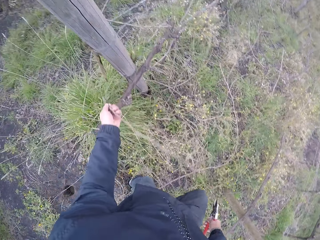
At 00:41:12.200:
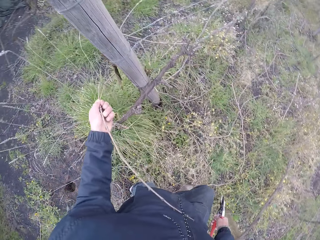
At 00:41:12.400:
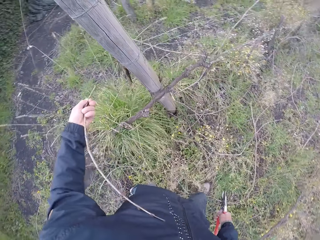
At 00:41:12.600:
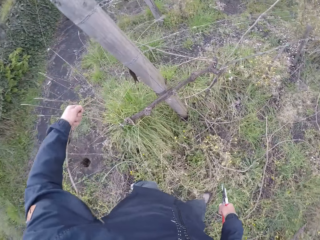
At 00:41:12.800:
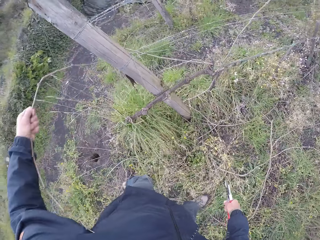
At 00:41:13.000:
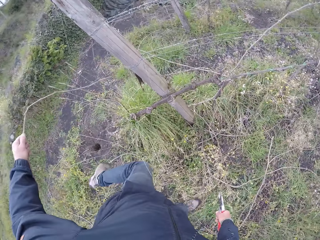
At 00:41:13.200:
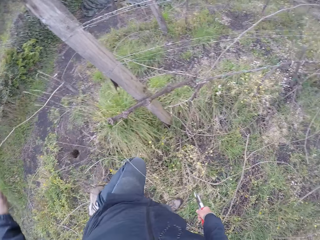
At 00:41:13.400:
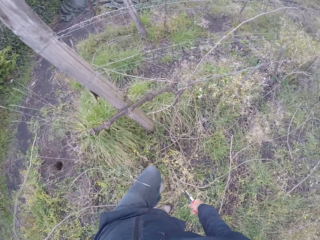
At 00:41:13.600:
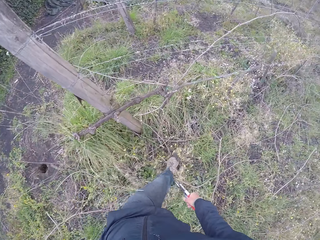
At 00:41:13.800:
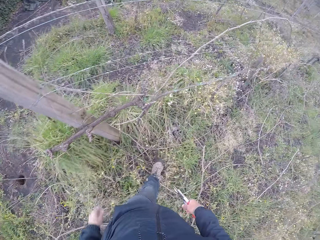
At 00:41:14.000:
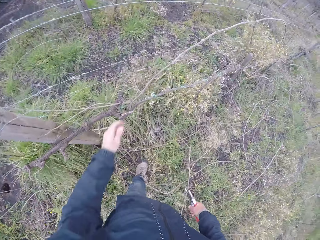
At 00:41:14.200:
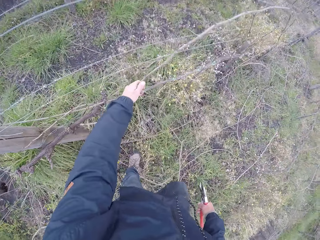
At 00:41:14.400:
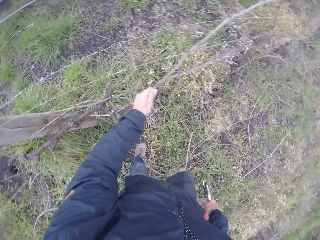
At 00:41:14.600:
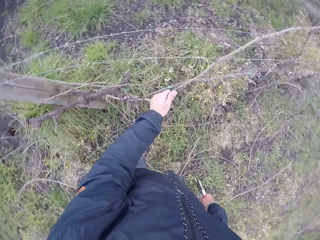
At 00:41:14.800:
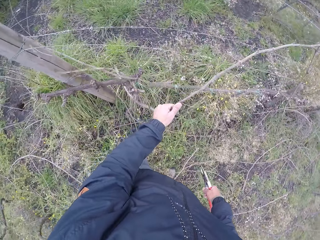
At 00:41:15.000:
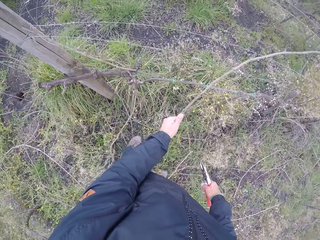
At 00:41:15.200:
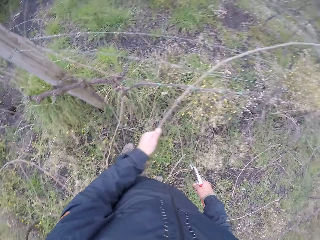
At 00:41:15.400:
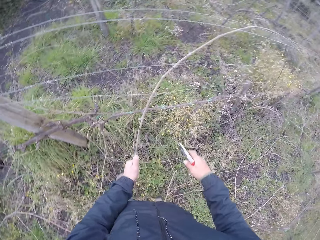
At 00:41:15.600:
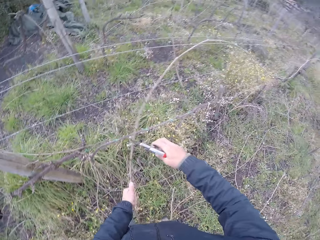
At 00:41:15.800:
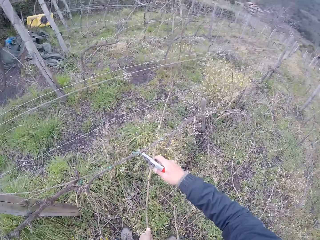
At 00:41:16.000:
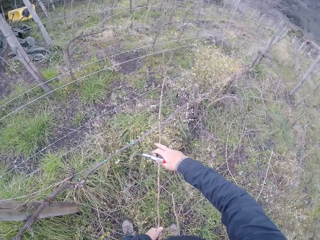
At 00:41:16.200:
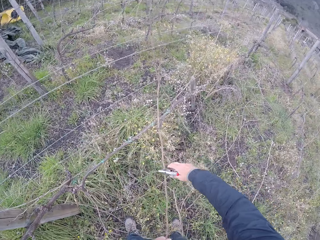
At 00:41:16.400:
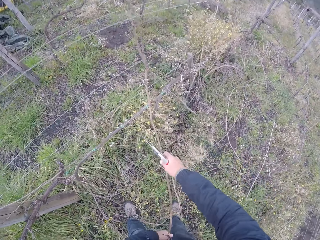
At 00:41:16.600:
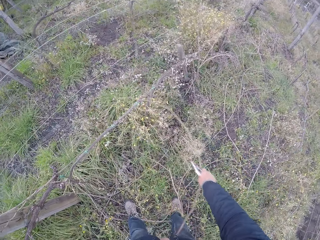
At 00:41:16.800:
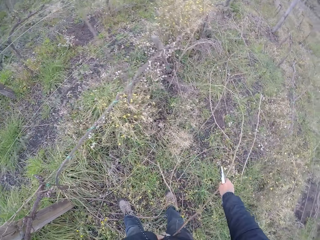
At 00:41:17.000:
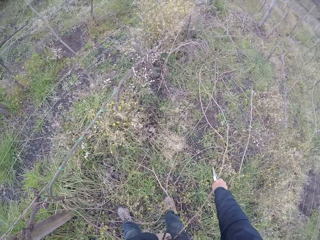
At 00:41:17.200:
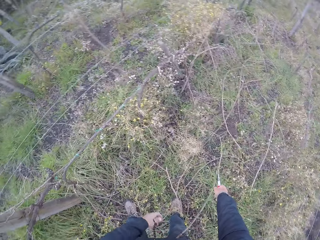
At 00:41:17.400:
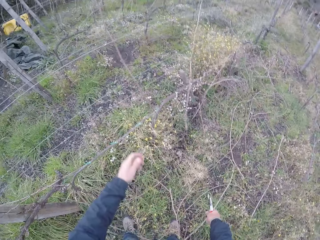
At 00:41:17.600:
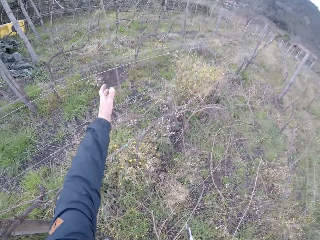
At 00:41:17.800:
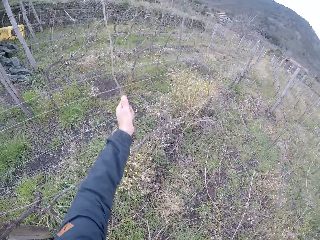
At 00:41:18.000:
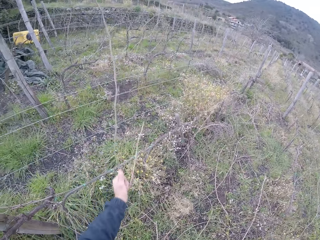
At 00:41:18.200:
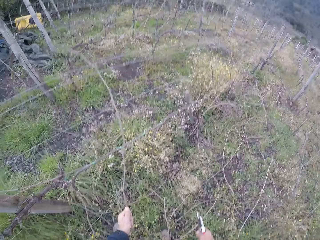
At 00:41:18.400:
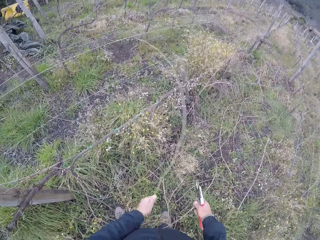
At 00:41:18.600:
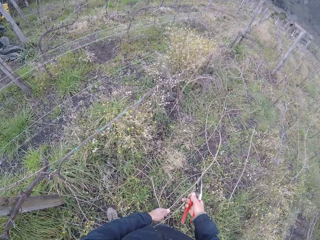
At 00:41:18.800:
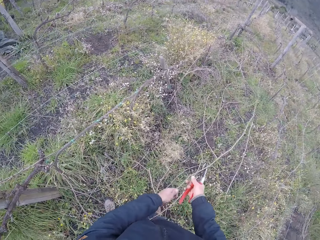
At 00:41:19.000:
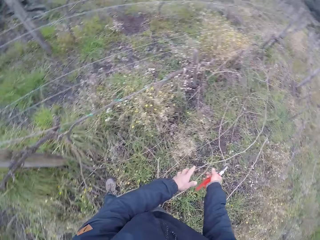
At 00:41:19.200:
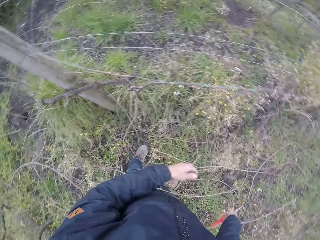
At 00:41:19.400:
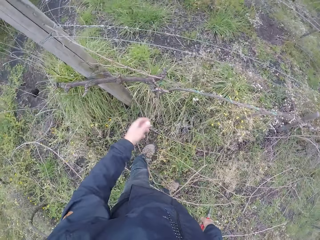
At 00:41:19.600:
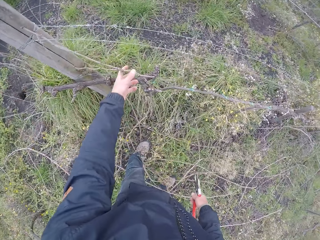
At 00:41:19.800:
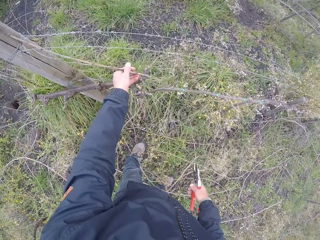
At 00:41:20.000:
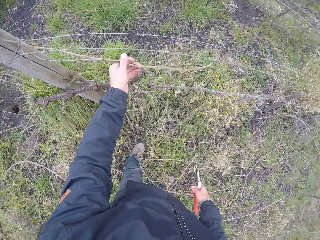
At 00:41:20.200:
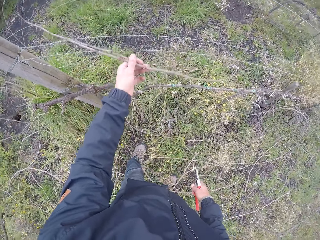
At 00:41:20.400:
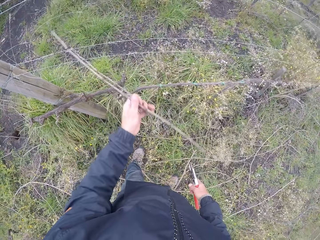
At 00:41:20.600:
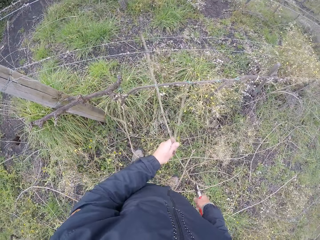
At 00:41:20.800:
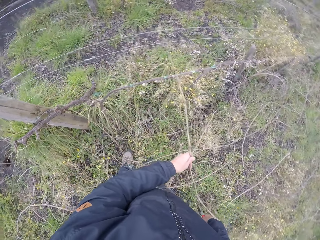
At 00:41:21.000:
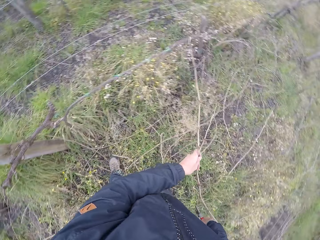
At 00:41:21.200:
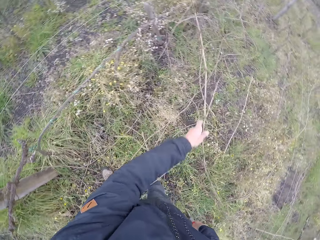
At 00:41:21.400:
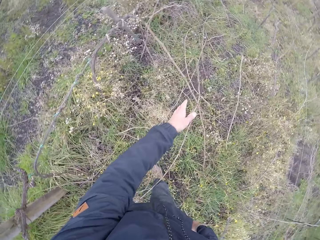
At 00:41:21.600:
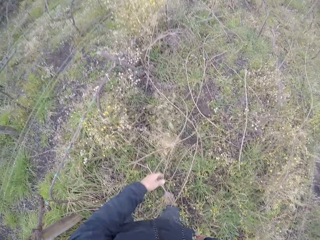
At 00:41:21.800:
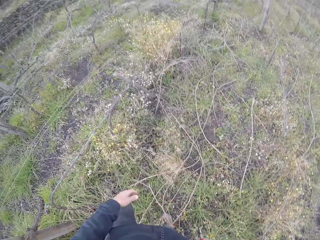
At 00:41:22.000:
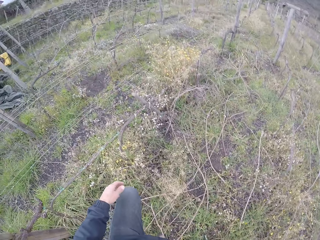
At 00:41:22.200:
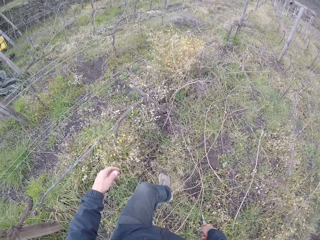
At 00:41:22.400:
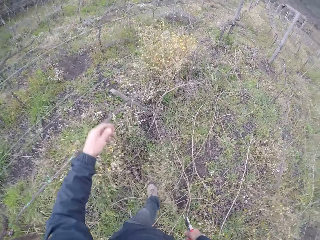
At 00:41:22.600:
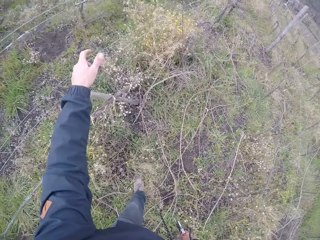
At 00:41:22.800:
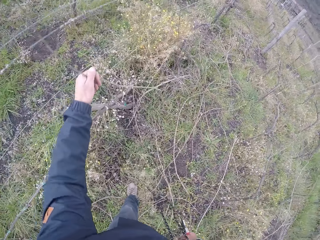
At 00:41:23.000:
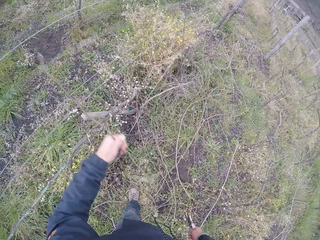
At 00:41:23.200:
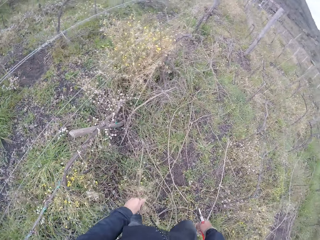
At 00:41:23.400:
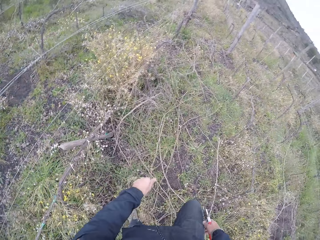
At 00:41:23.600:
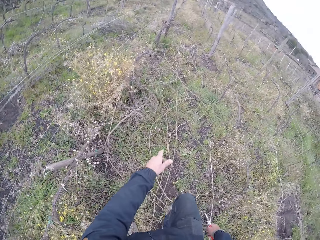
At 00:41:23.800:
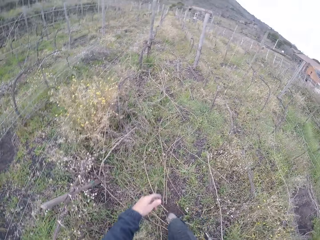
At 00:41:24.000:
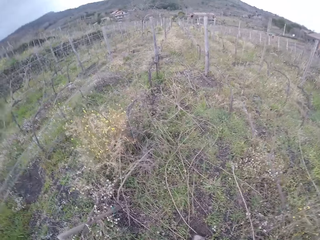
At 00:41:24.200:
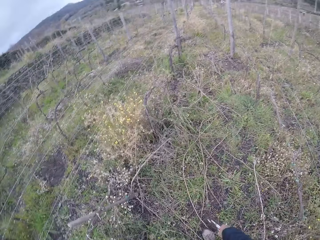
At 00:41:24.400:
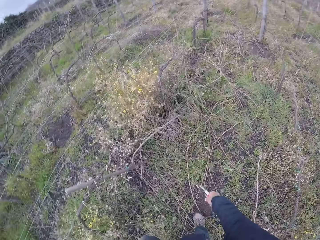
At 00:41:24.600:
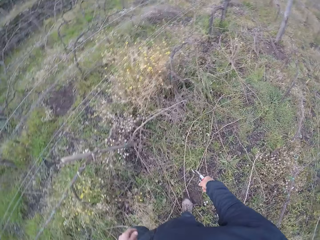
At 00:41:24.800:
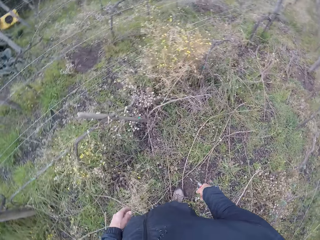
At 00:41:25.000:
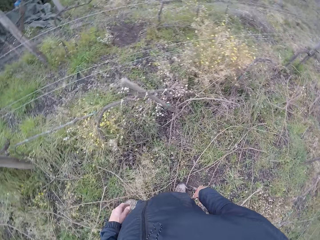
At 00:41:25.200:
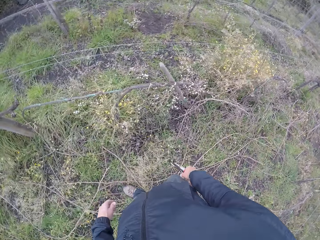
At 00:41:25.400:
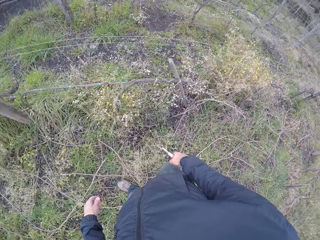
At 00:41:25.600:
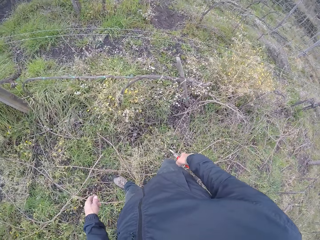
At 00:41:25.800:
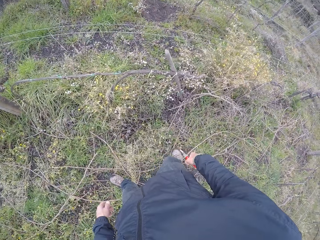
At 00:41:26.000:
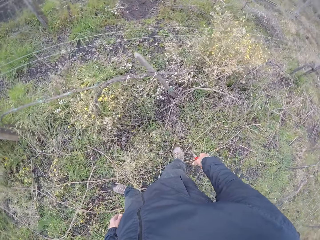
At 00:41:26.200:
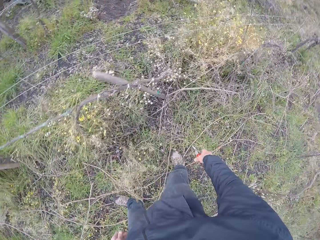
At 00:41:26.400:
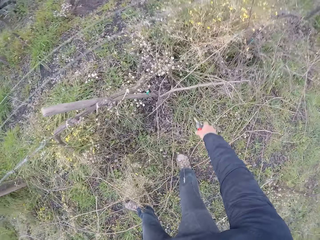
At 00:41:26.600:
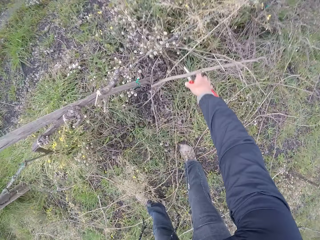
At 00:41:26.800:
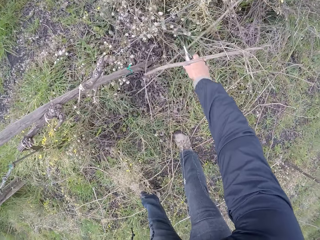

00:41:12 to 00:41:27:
The camera wearer picks a twig from the ground with his left hand. He pulls the stick with the left hand and drops the stick with the left hand. He pulls a twig from the ground with his left hand. He pulls the stick with both hands. He holds the twig with his right hand. He drops the stick on the ground with both hands. He pulls a twig from the fence with his left hand. He holds the twig with his hands and drops the twig on the ground with his hands. He pulls a twig from the fence with his left hand. He drops the twig on the ground with his left hand. He pulls a twig from the fence with his left hand. He drops the twig on the ground with his left hand. He looks around.

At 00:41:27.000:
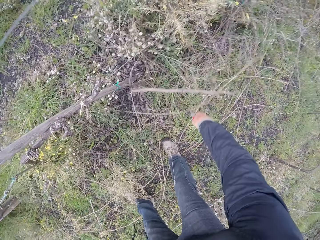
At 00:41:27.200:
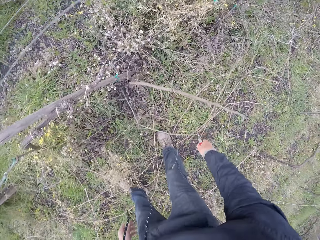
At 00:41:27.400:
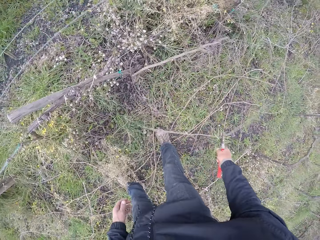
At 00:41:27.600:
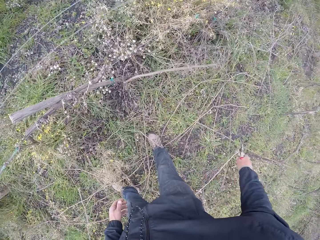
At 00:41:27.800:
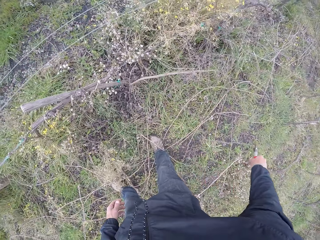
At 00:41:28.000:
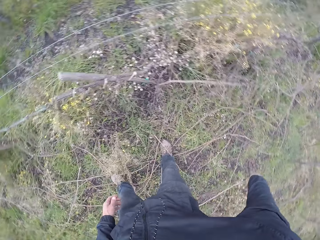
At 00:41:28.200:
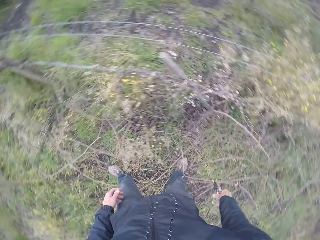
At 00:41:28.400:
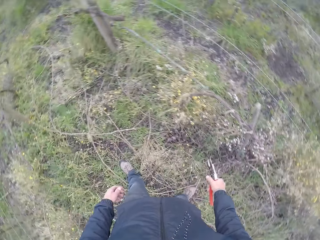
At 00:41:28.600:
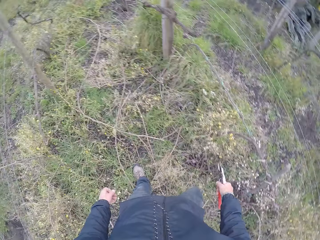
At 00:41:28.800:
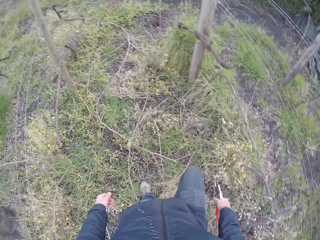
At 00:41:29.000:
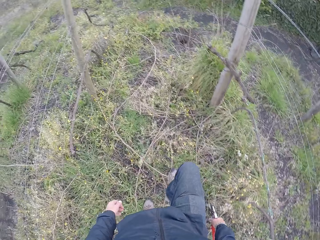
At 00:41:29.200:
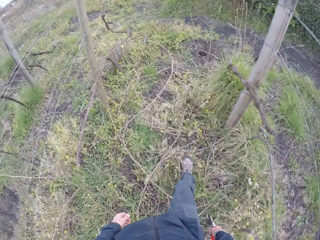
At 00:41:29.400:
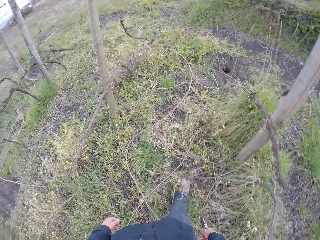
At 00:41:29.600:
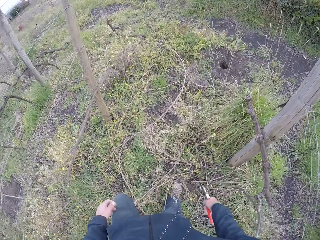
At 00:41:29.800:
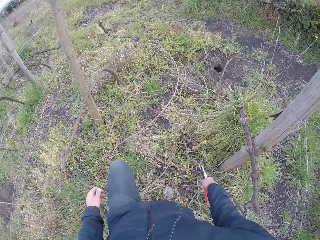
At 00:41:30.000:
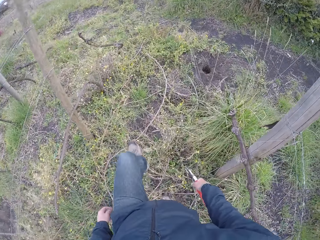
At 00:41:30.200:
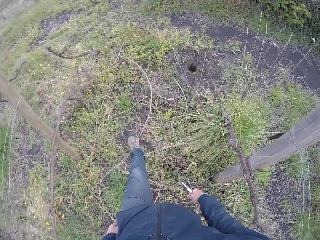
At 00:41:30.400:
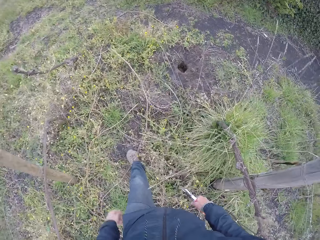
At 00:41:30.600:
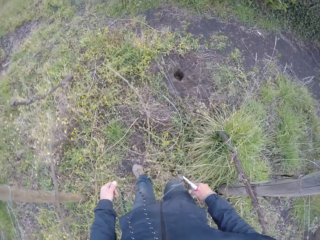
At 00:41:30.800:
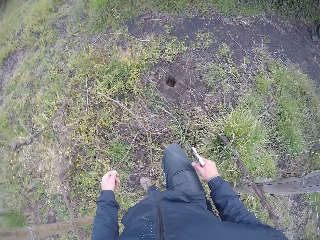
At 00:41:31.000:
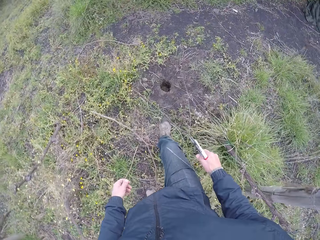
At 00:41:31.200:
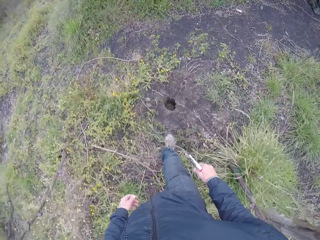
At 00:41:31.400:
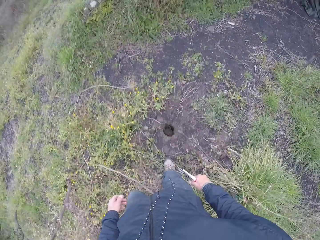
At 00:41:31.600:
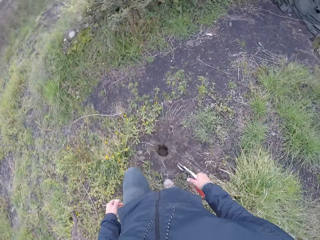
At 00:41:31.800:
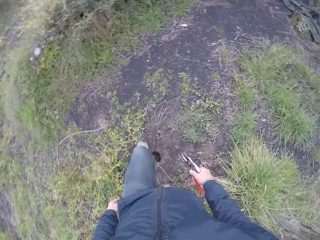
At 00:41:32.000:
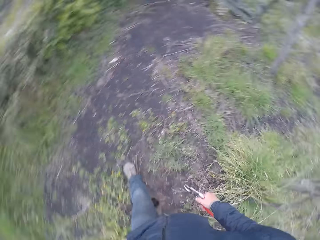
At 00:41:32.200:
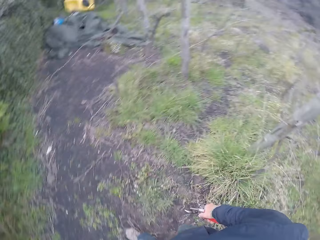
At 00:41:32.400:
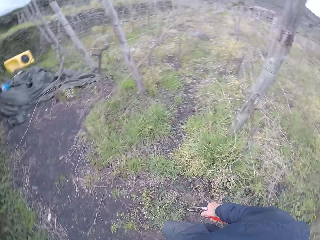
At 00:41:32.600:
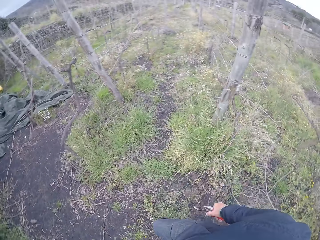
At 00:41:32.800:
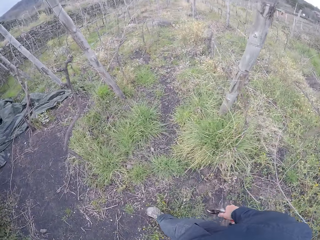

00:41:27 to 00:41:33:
The camera wearer pulls a twig from the ground with the pruner in his right hand. He holds the stick with a pair of pliers in the right hand. He drops the twig on the ground with the pruner in his right hand. He looks around. He walks along the fence. He looks around.
